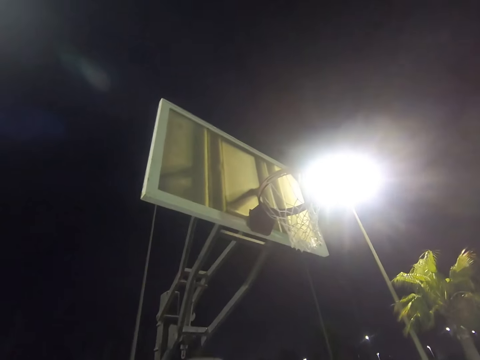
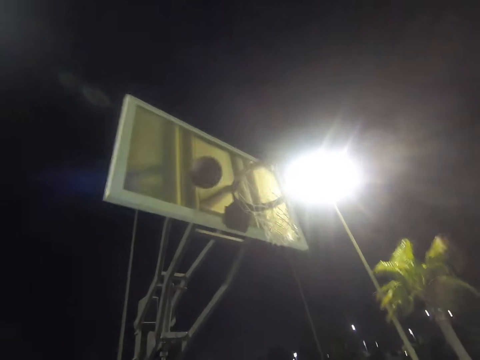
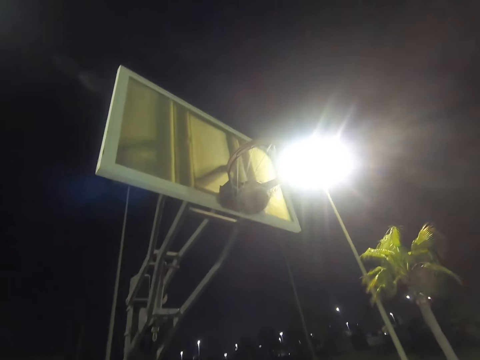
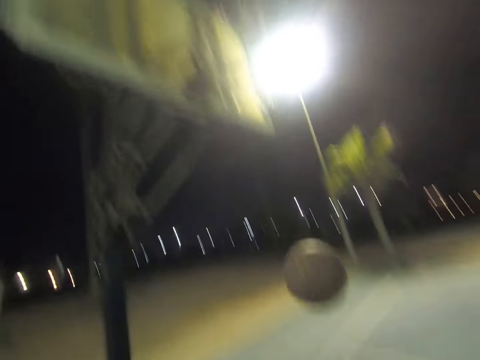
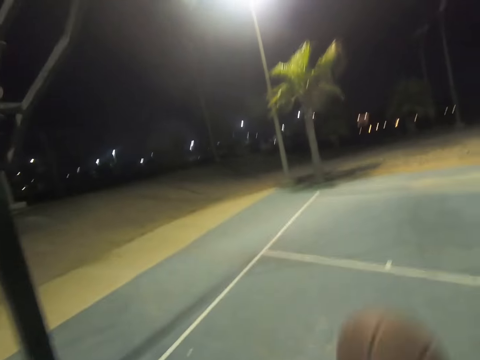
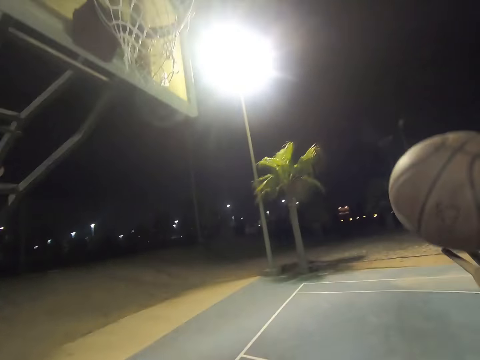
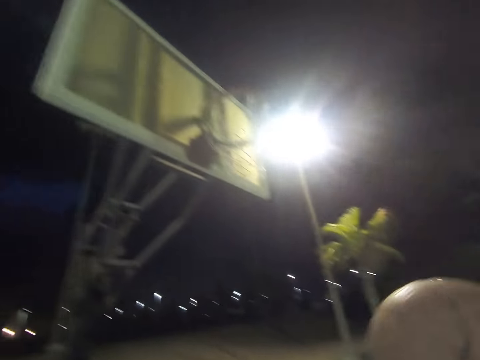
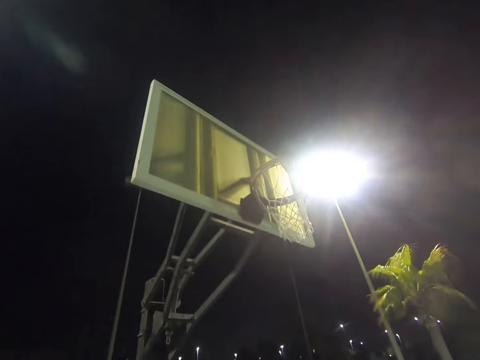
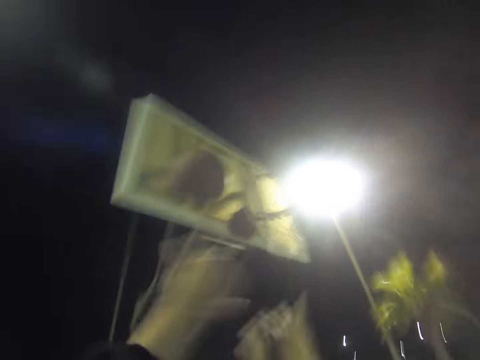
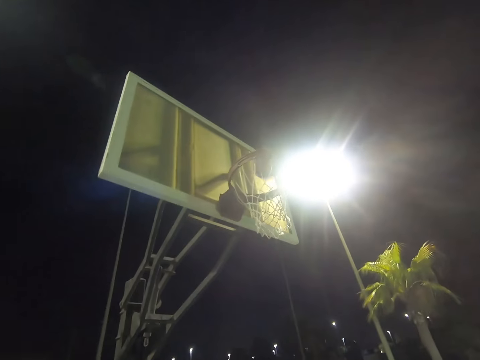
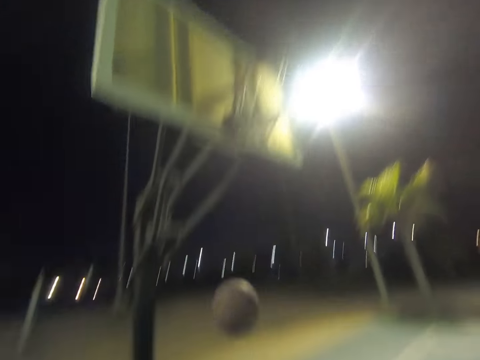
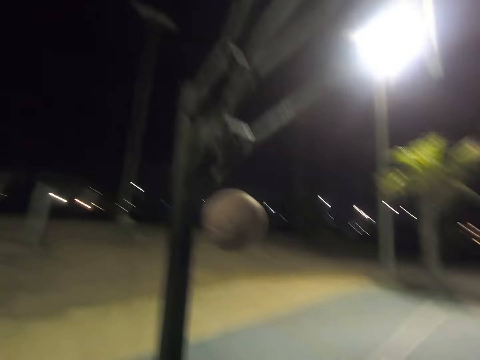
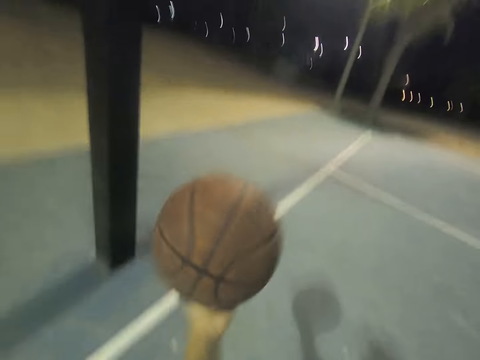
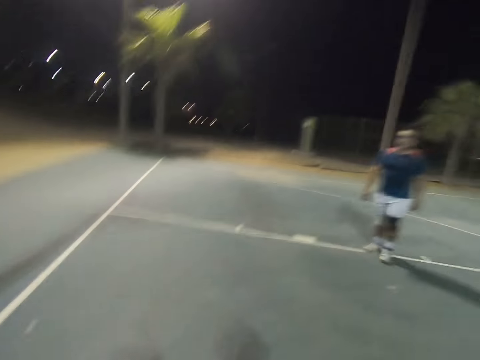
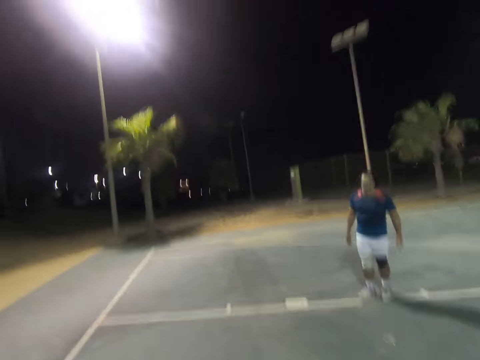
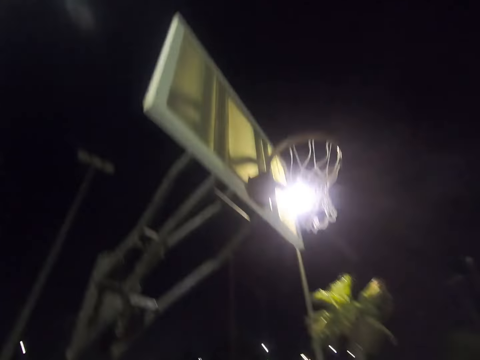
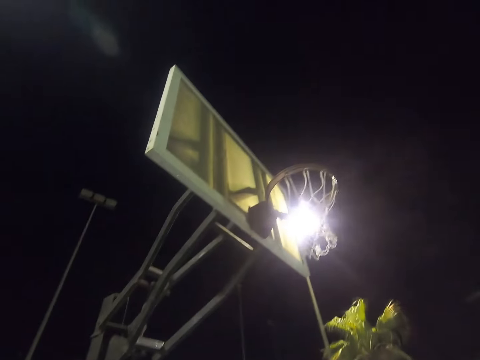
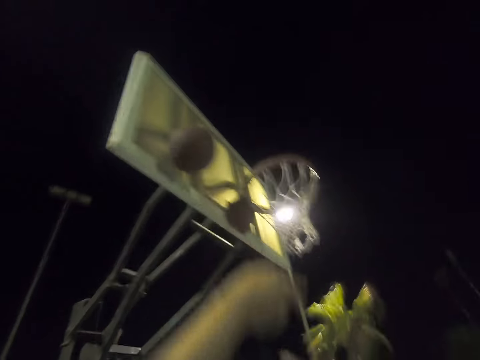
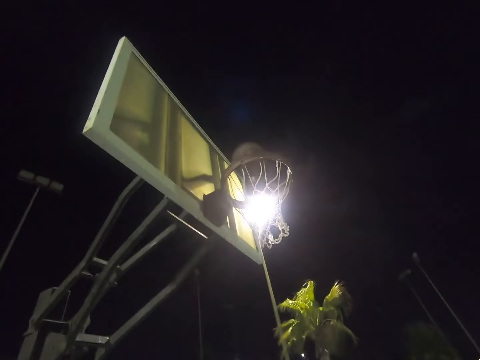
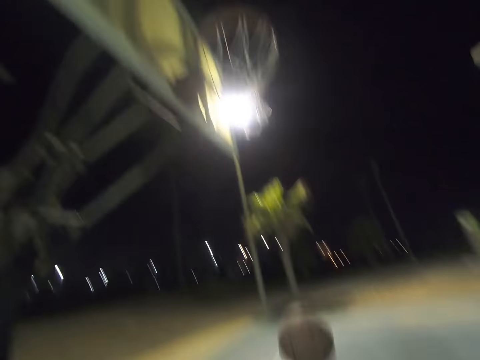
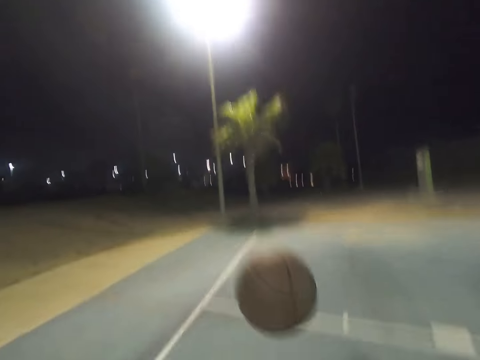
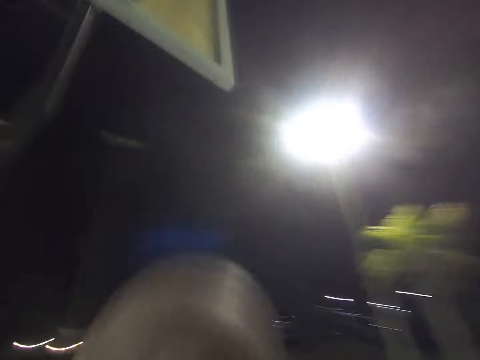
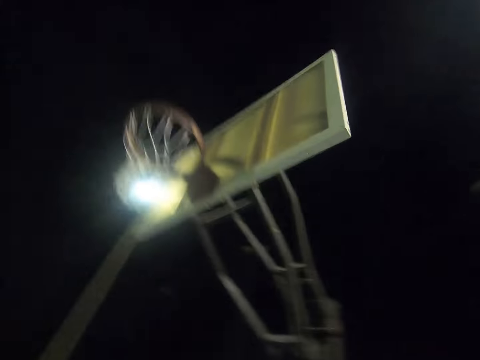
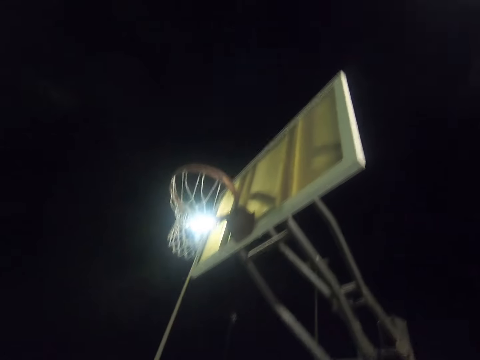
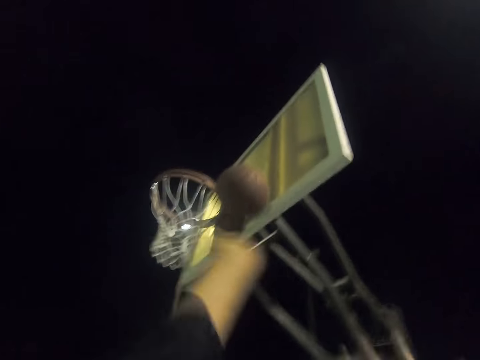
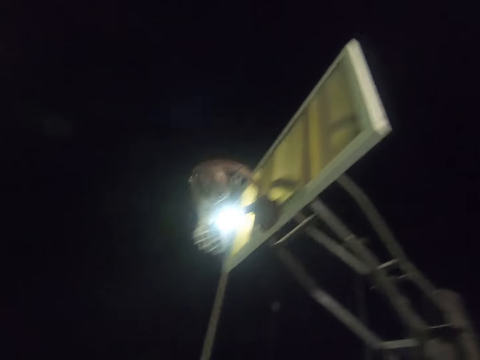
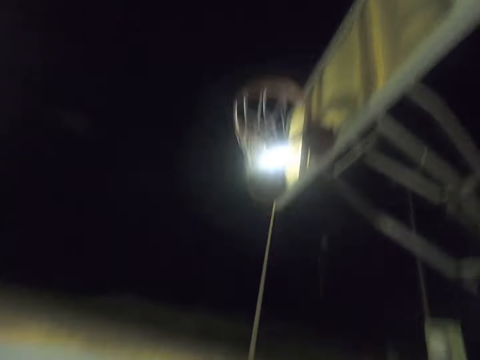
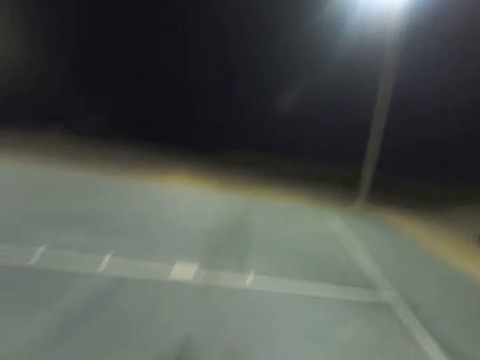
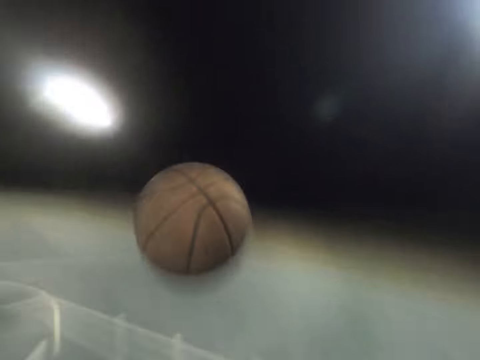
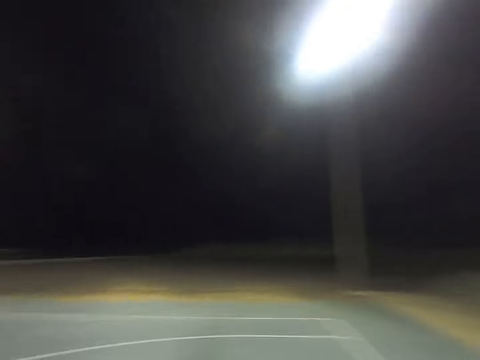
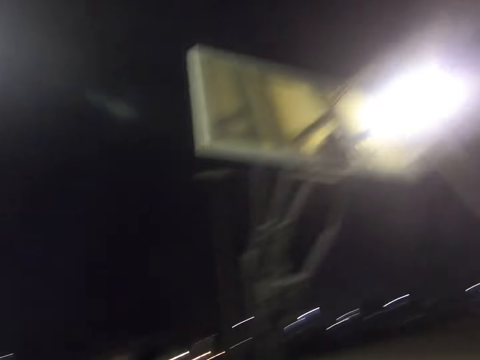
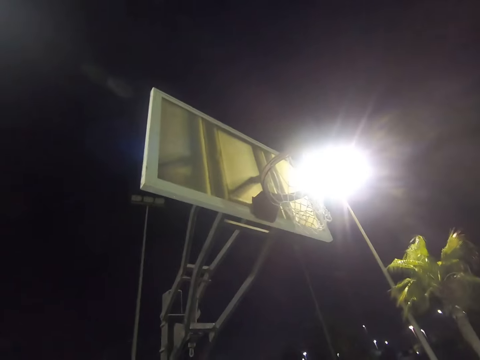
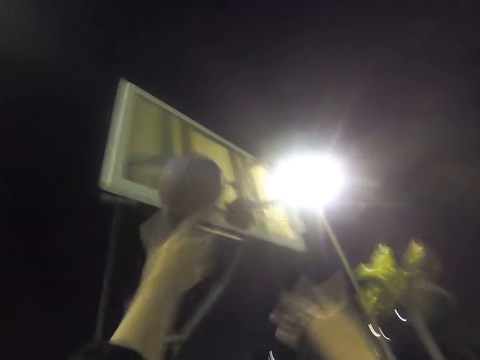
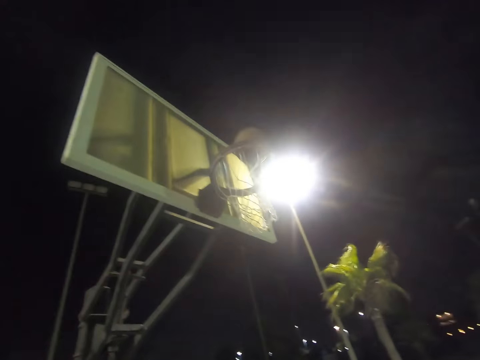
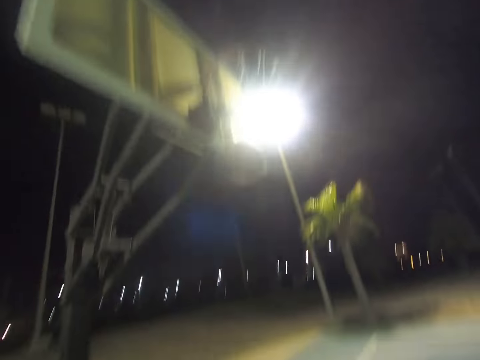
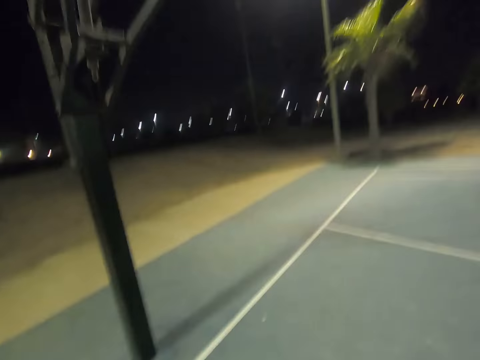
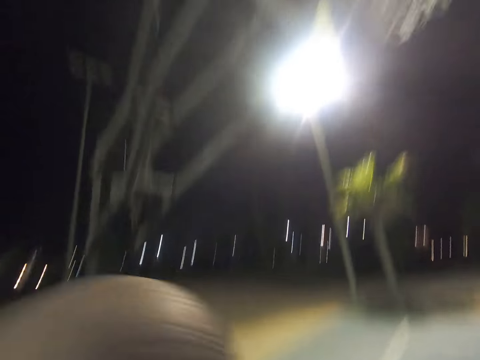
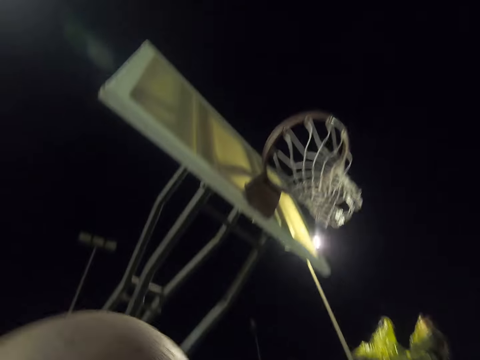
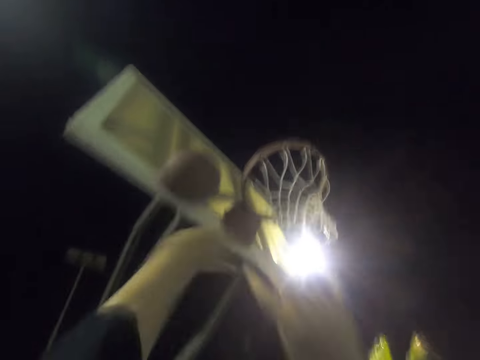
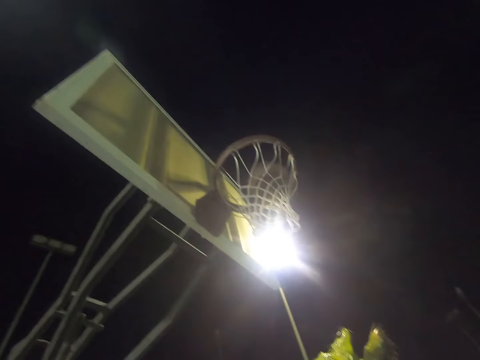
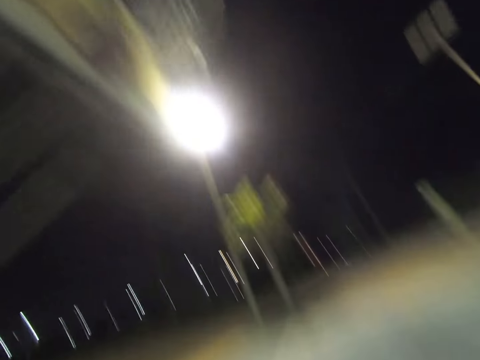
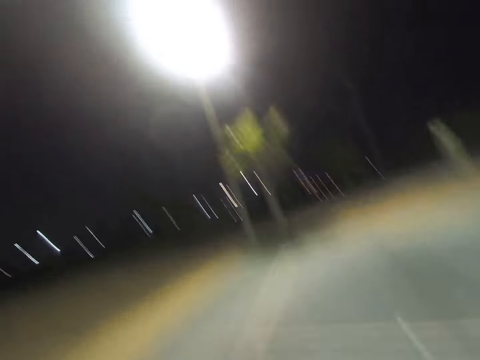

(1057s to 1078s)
The camera wearer shoots the ball. They shoot the ball repeatedly.

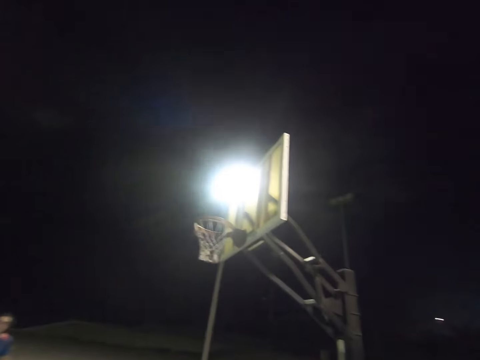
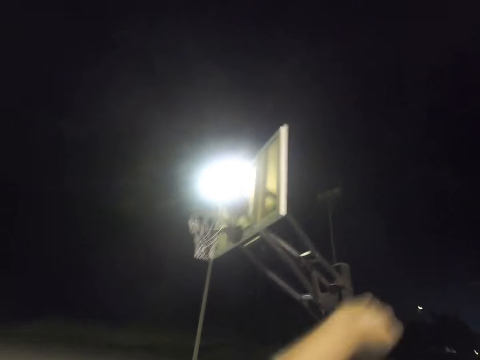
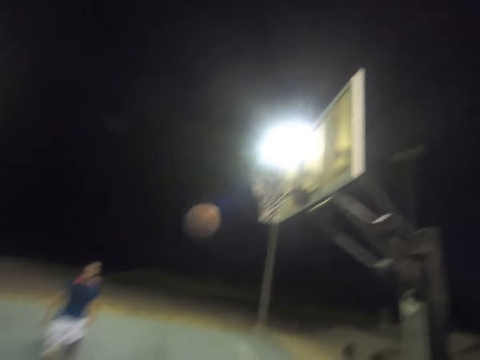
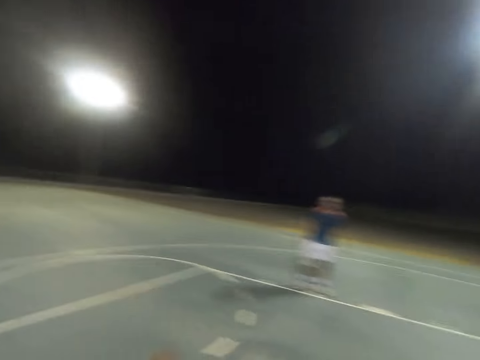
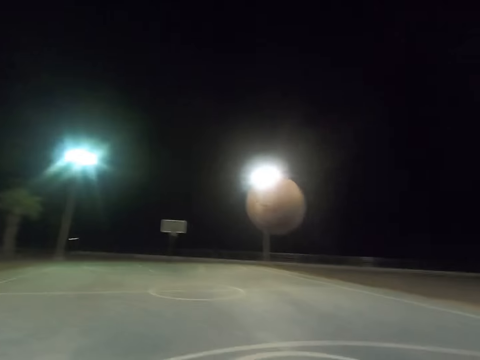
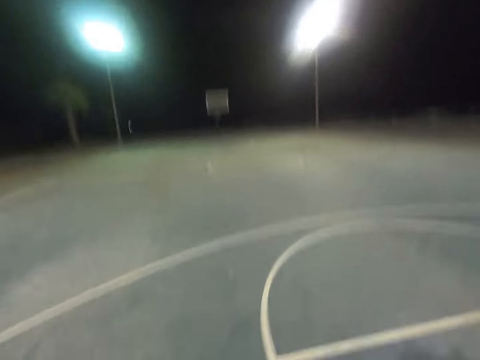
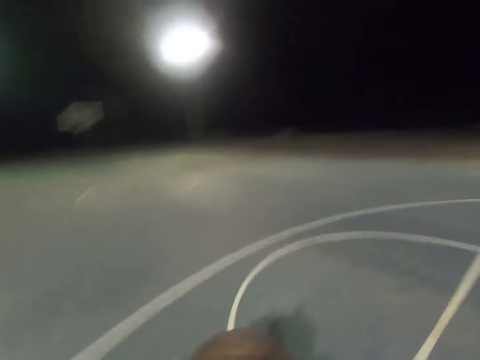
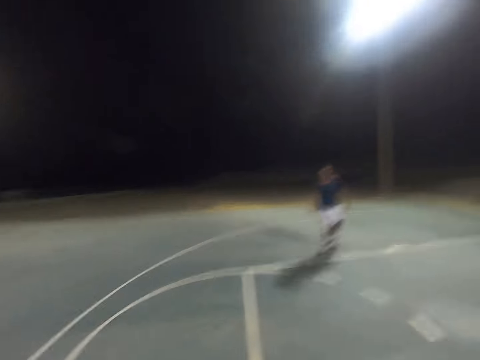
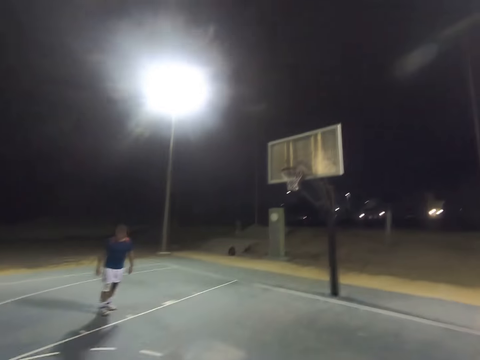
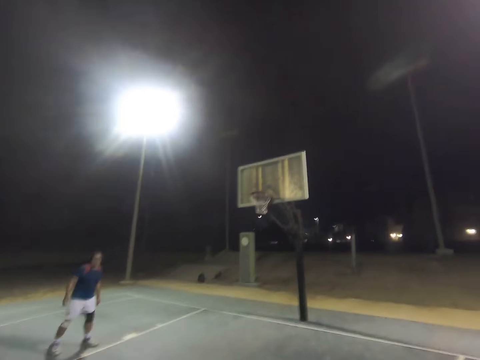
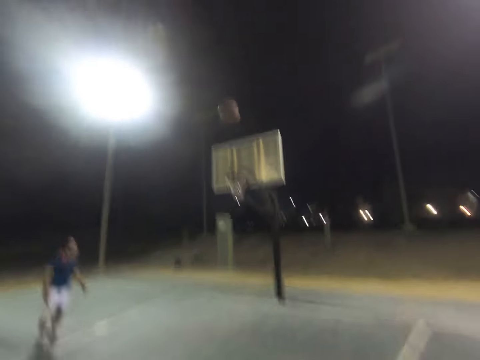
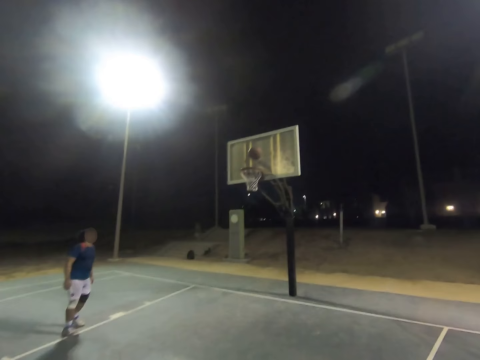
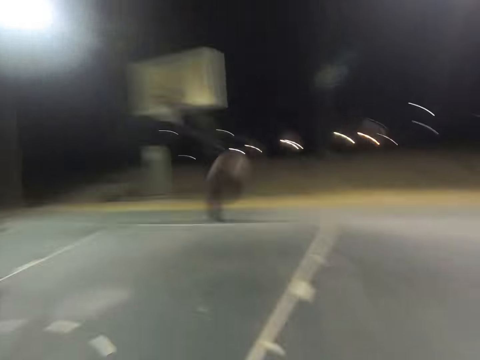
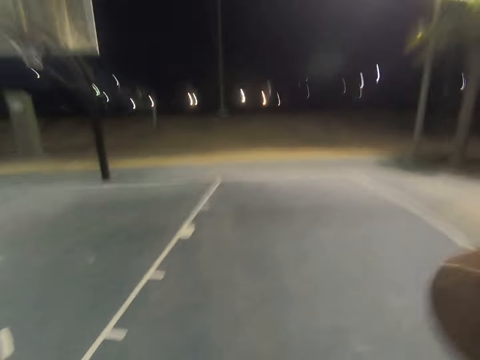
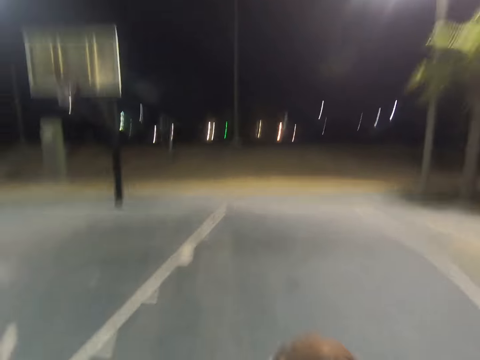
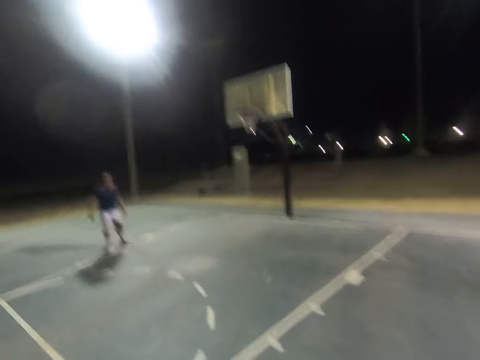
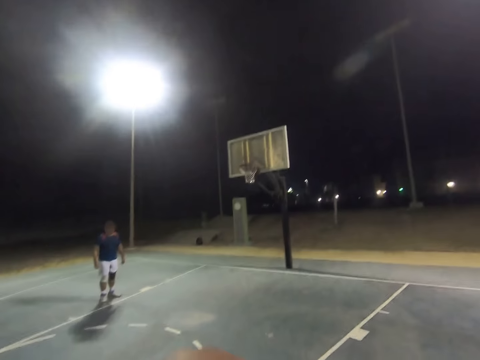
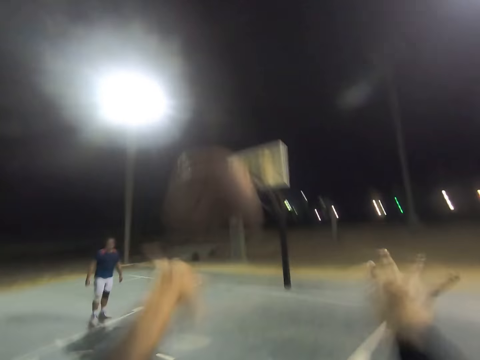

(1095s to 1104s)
The camera wearer throws the ball to the hoop. They throw the ball to the hoop again. They catch the ball.
